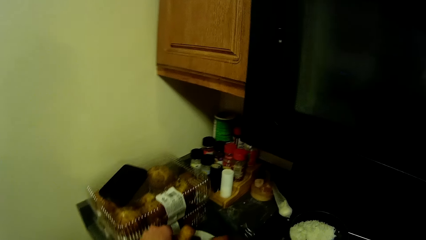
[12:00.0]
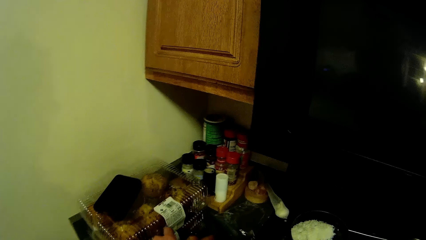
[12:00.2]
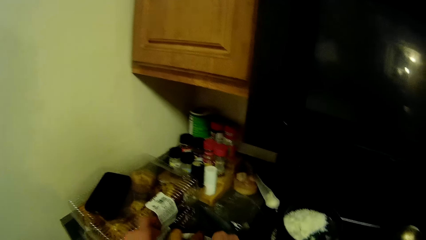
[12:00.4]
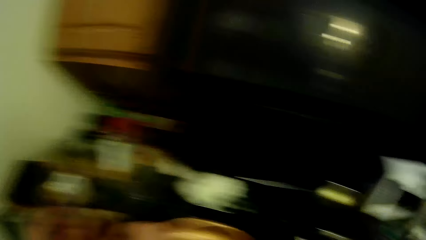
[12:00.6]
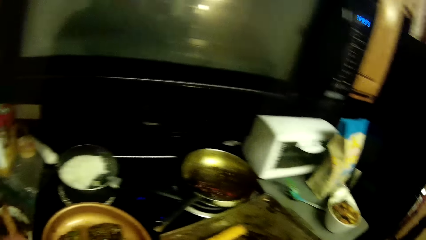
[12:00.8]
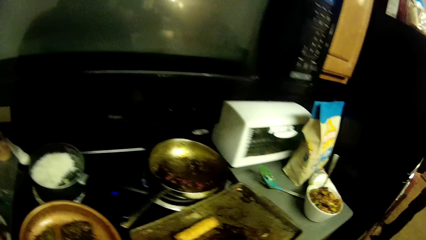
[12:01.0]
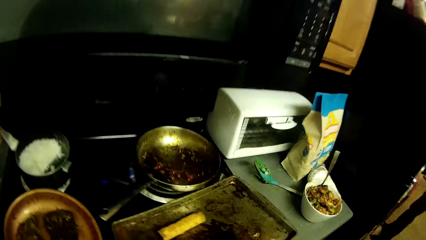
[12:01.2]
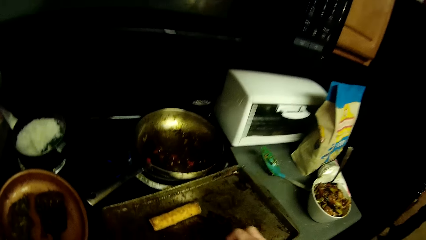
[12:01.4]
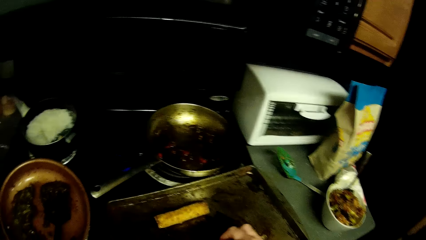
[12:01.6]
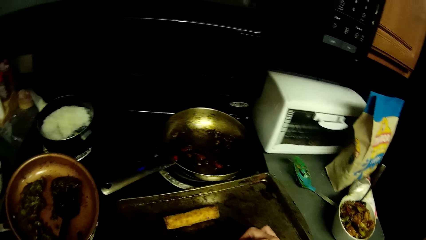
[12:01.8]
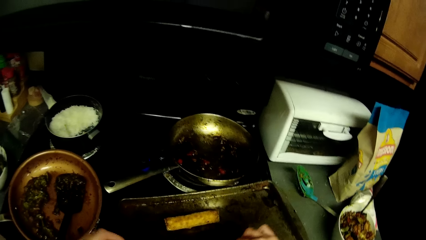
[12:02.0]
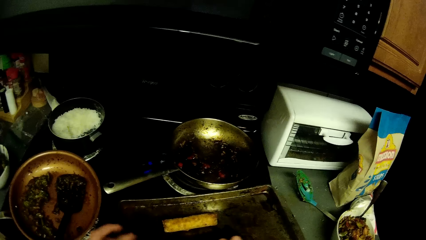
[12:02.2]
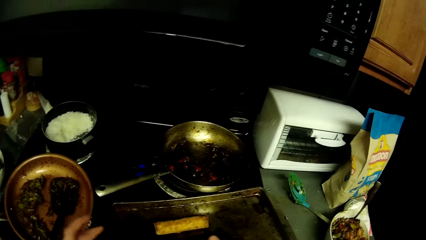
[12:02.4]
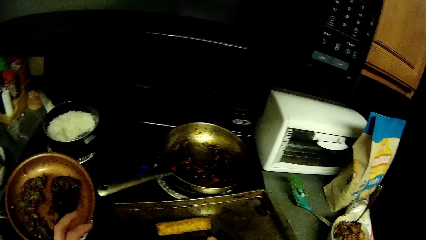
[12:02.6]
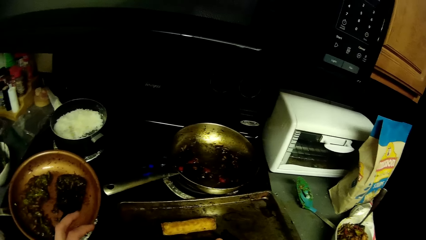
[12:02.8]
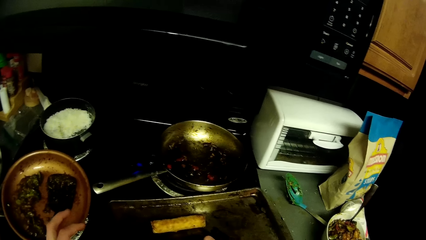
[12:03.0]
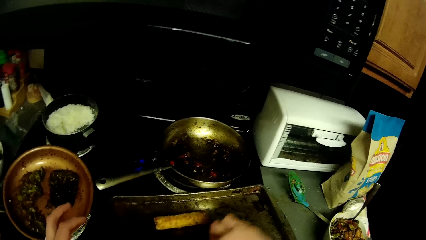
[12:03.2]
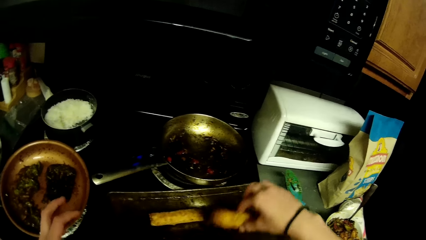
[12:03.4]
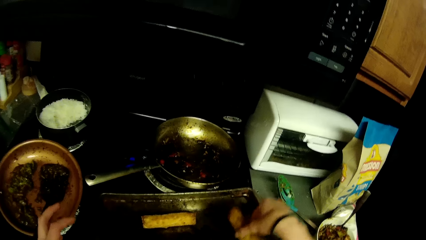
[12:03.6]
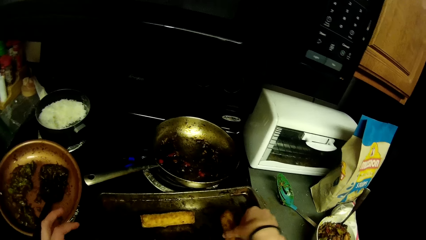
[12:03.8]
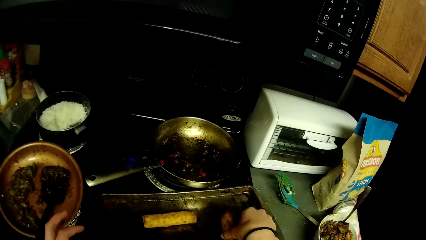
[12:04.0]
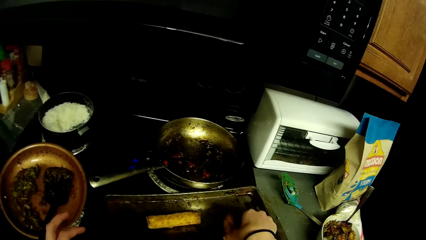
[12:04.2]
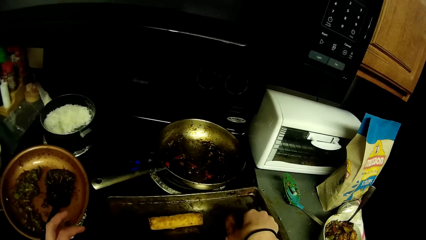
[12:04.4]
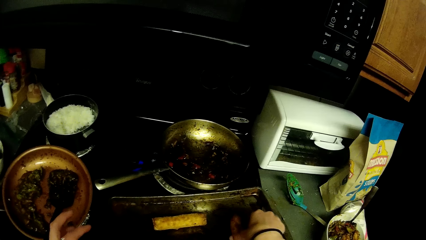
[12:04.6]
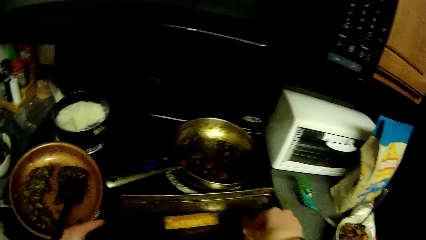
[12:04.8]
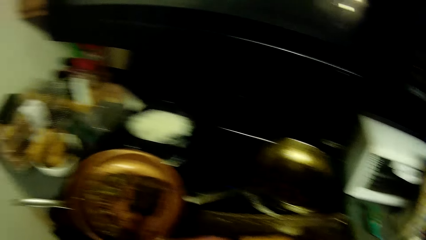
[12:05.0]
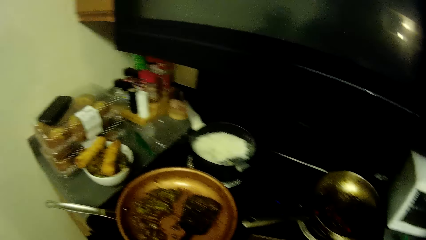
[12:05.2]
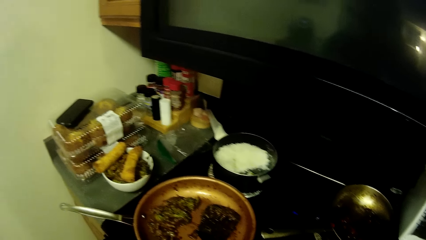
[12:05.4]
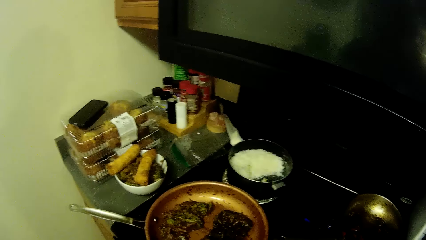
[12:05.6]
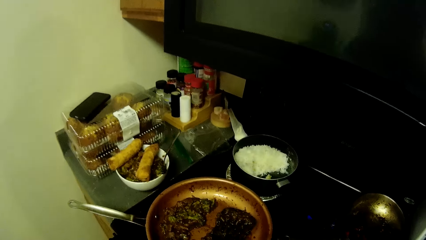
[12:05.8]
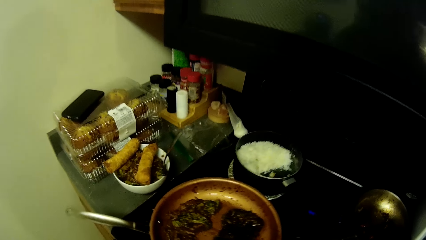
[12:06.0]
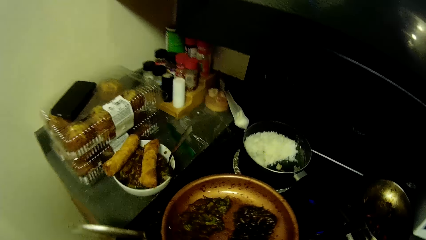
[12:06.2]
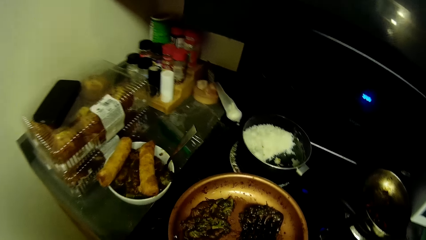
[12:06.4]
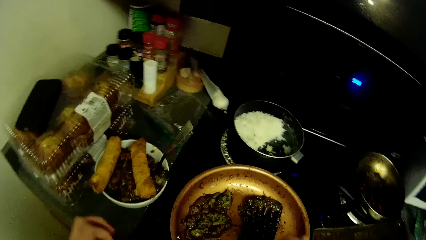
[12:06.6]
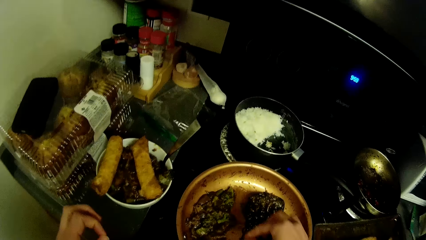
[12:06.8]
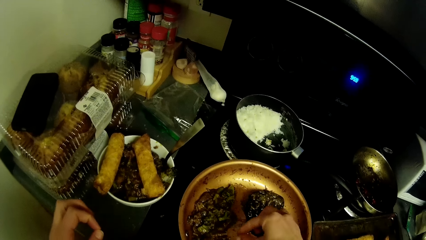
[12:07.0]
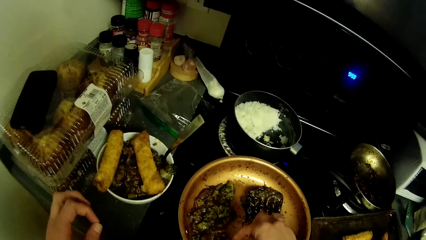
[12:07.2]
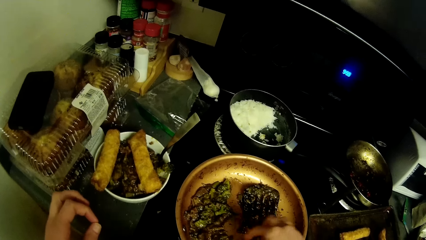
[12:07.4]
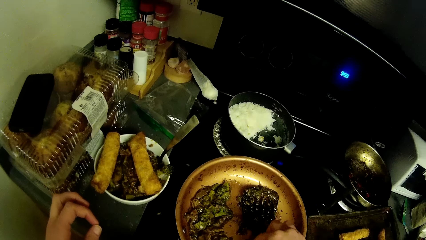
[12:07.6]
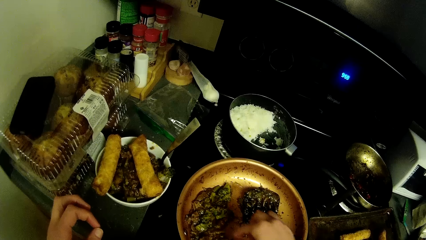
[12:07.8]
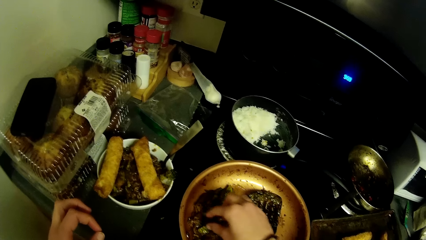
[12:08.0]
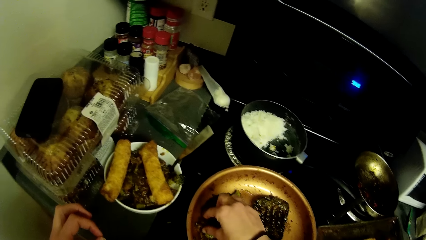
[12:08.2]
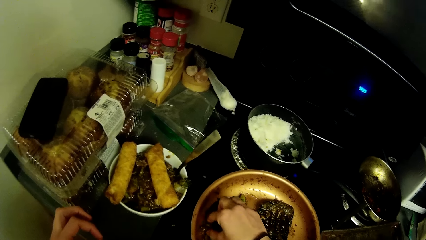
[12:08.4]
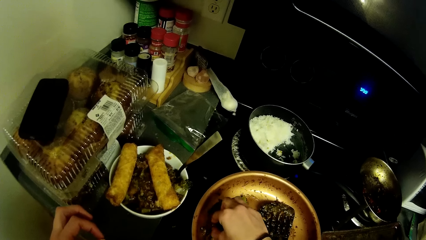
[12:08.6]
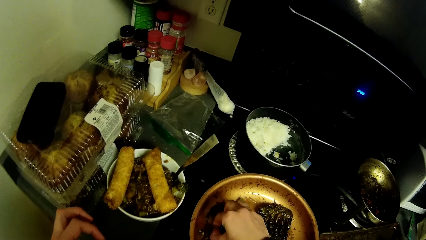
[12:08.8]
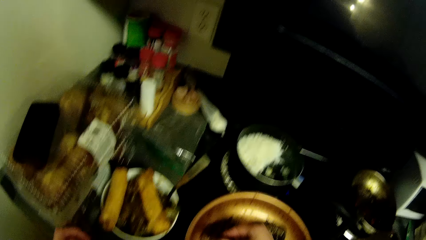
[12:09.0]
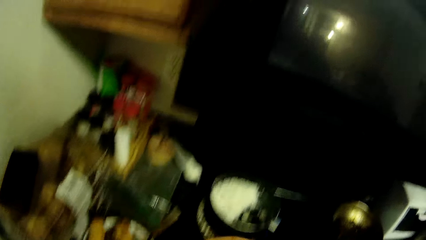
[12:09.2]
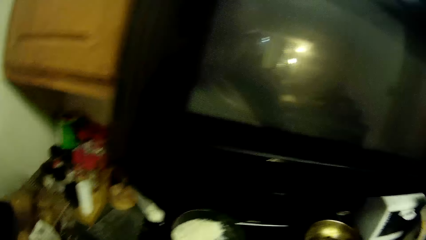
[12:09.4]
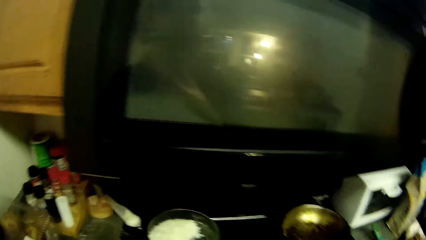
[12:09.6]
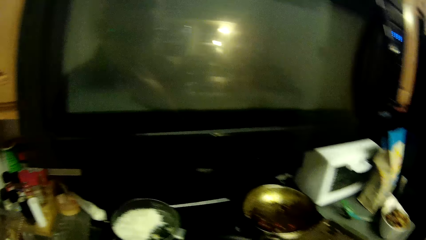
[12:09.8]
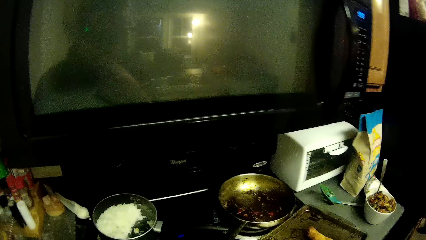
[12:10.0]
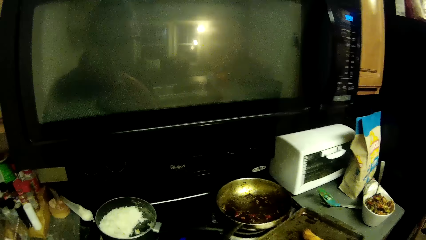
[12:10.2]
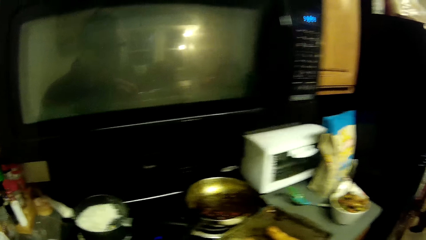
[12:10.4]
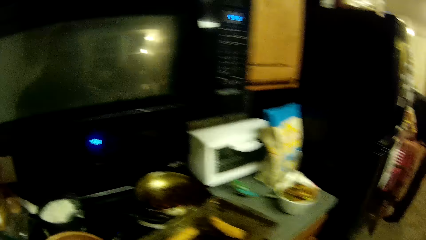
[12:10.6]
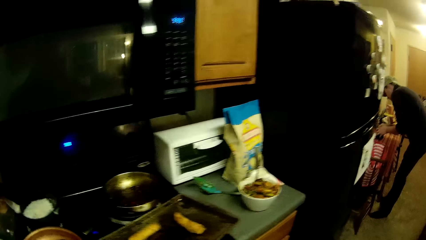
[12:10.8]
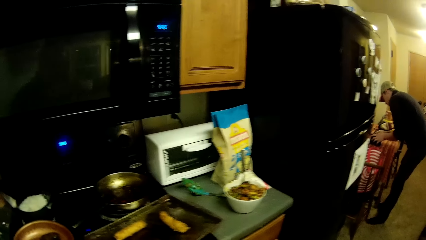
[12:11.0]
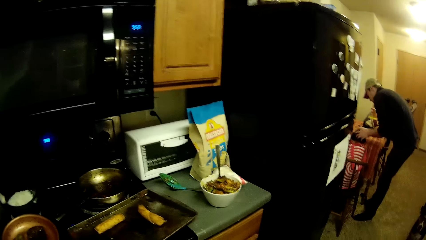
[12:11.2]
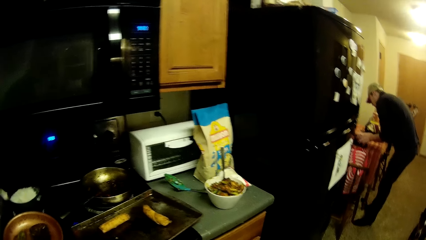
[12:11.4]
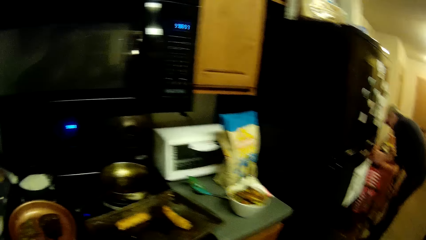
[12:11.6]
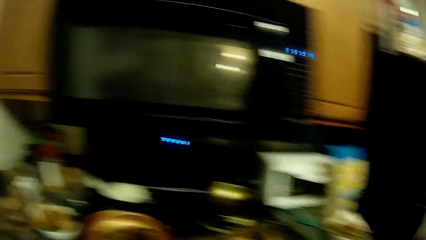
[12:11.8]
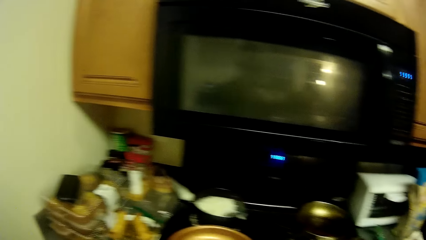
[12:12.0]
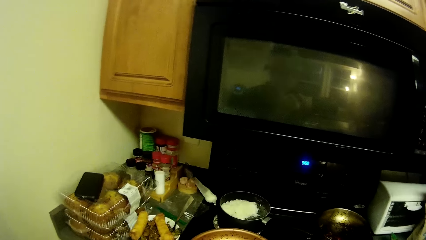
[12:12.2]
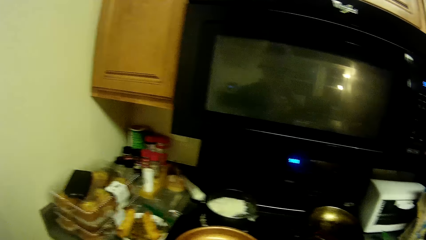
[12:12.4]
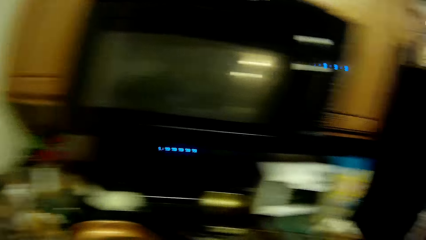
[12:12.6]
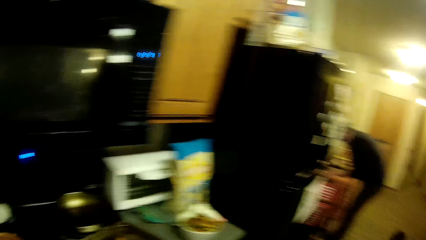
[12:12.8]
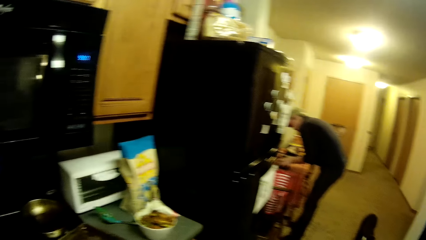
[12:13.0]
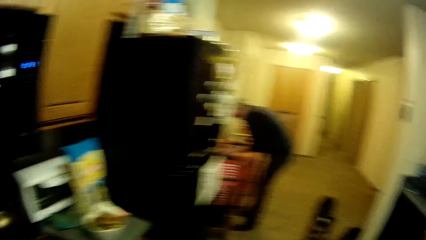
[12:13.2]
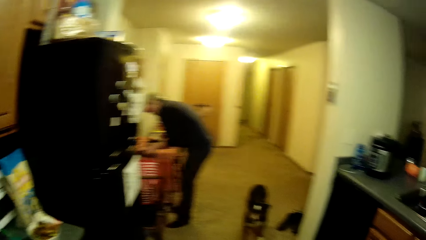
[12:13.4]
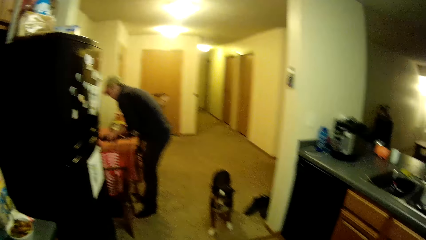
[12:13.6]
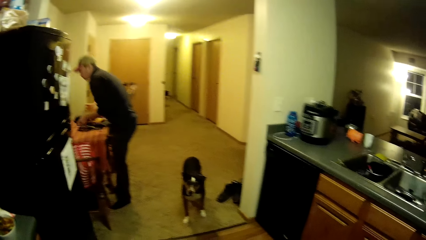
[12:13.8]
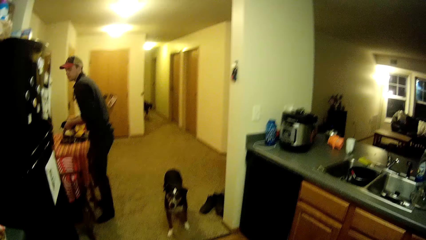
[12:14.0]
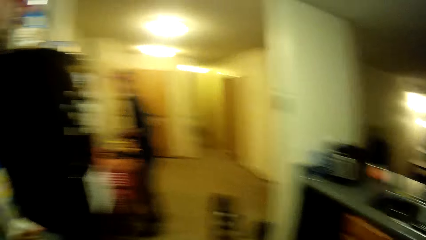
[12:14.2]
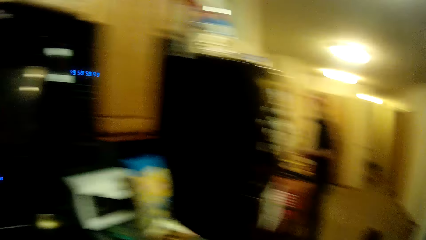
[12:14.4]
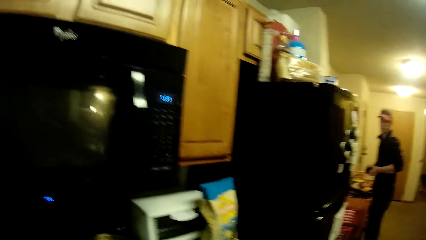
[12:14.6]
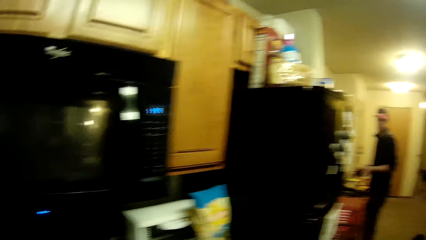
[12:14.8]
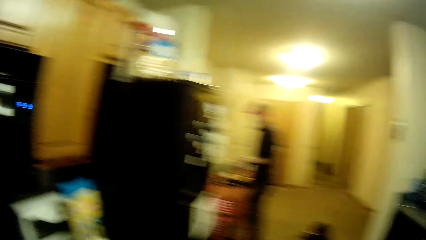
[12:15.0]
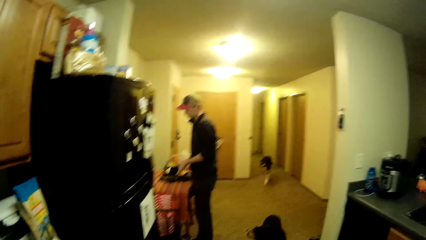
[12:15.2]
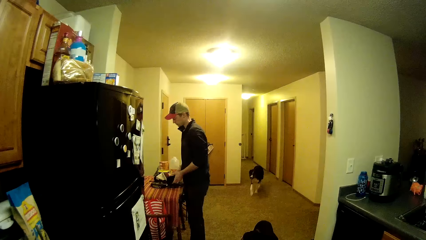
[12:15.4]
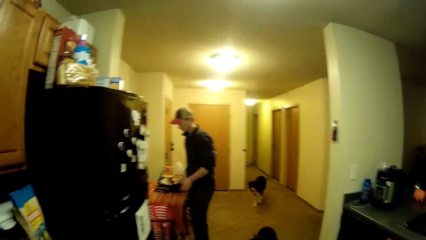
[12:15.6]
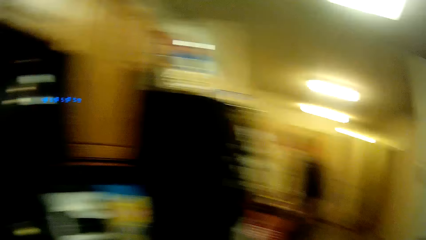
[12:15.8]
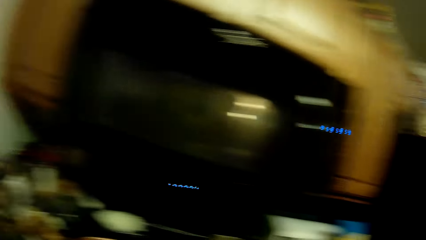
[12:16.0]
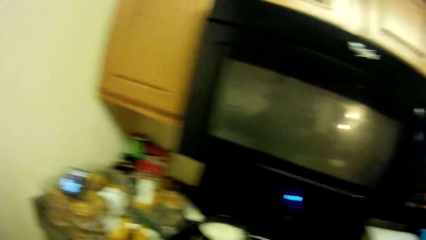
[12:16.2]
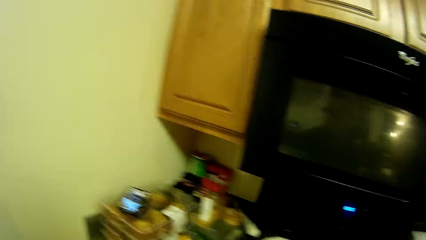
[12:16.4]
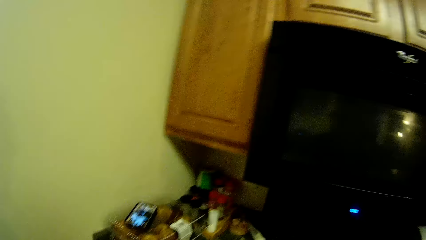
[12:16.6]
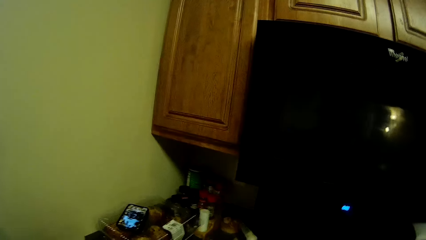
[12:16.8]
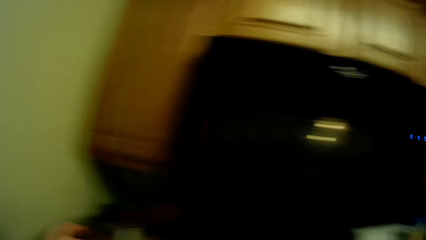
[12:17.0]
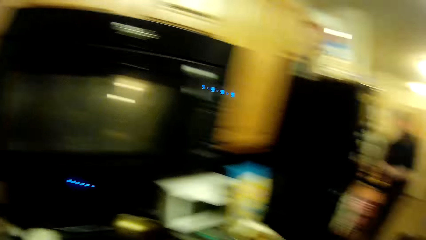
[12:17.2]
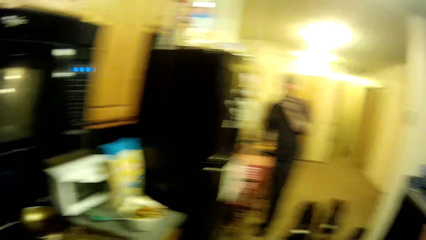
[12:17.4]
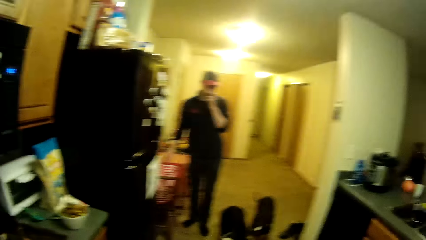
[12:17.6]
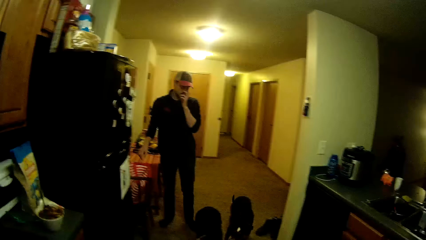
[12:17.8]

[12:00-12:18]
The camera wearer puts food on a plate or bowl. They inspect the food. They pick food on the tray. They pick food from the plate. They look around the kitchen. They look around at a person. They look around. They look around again.
